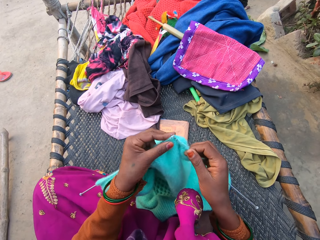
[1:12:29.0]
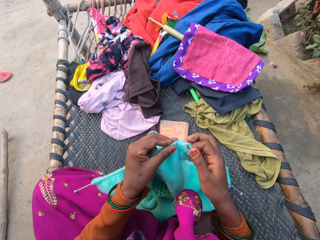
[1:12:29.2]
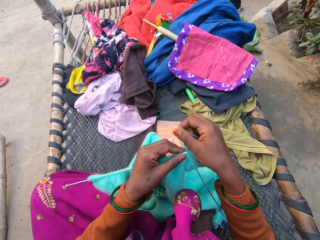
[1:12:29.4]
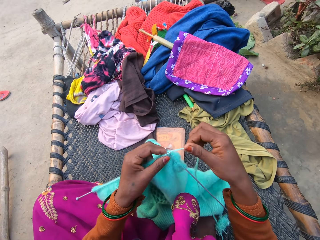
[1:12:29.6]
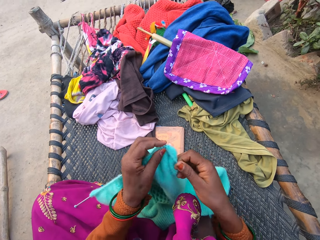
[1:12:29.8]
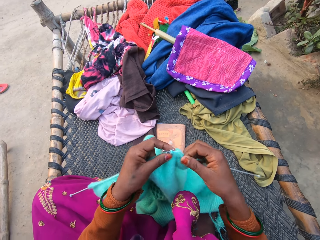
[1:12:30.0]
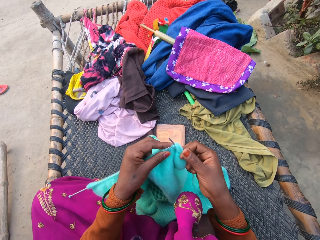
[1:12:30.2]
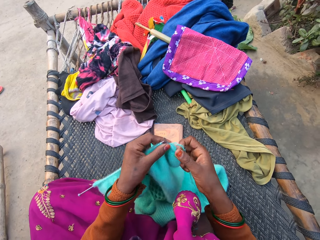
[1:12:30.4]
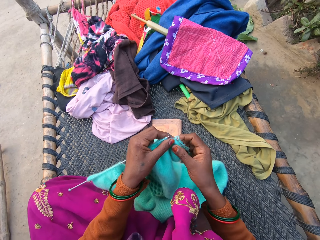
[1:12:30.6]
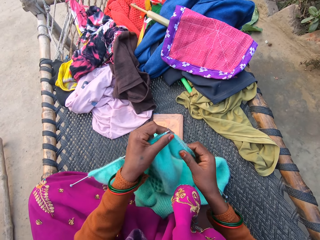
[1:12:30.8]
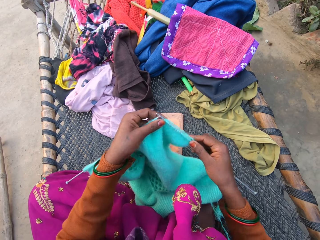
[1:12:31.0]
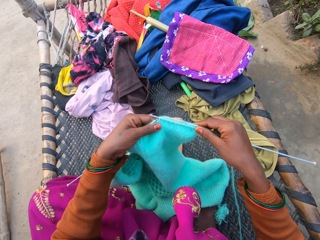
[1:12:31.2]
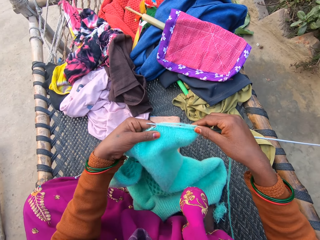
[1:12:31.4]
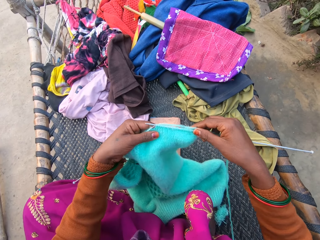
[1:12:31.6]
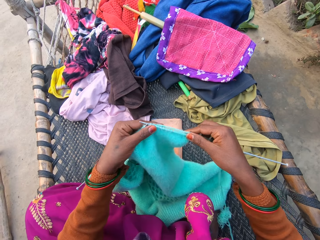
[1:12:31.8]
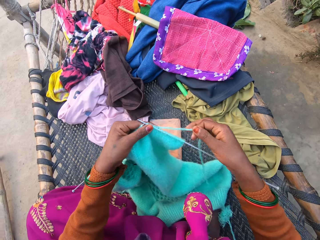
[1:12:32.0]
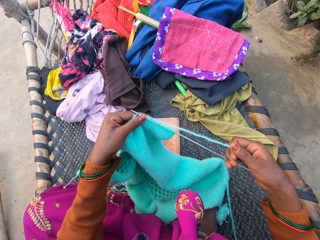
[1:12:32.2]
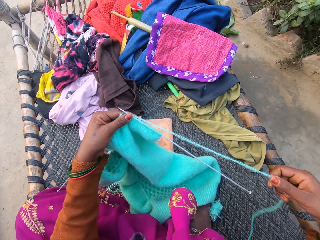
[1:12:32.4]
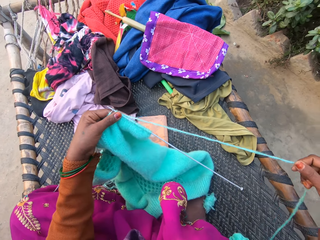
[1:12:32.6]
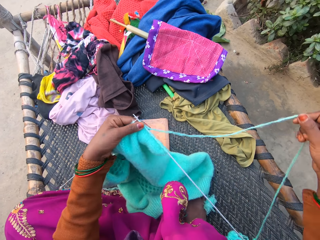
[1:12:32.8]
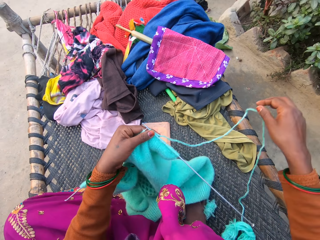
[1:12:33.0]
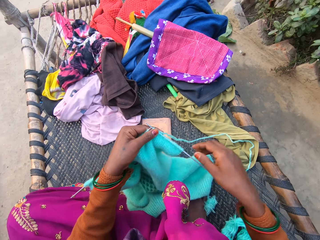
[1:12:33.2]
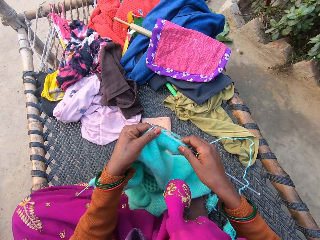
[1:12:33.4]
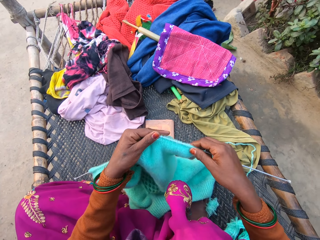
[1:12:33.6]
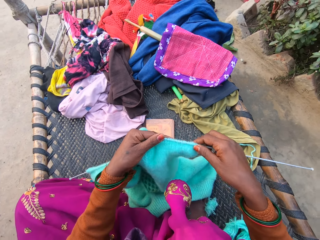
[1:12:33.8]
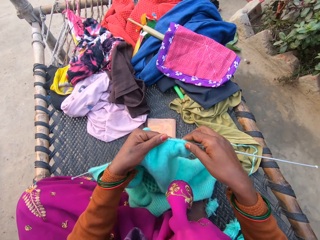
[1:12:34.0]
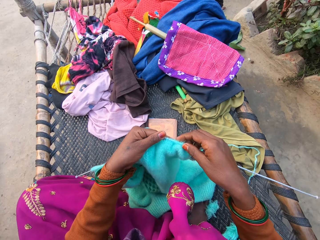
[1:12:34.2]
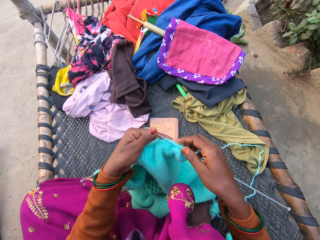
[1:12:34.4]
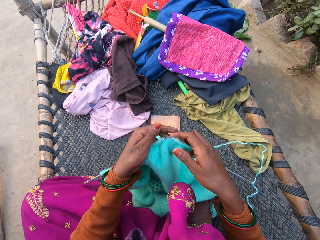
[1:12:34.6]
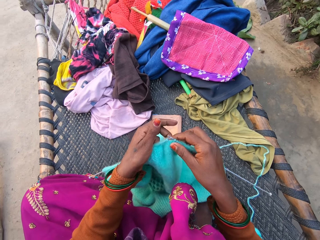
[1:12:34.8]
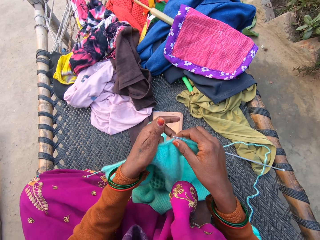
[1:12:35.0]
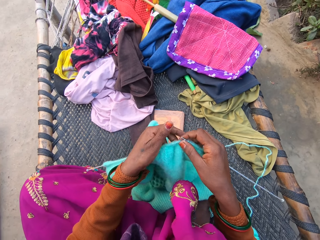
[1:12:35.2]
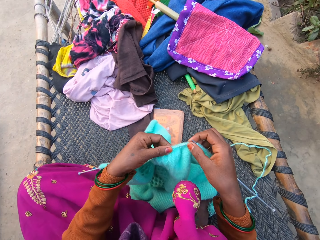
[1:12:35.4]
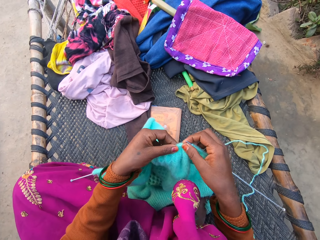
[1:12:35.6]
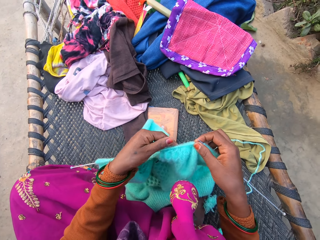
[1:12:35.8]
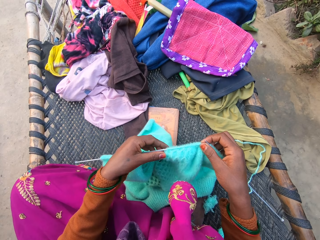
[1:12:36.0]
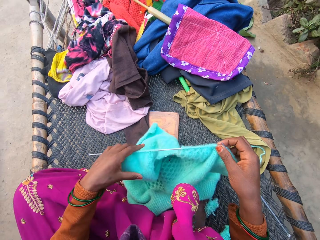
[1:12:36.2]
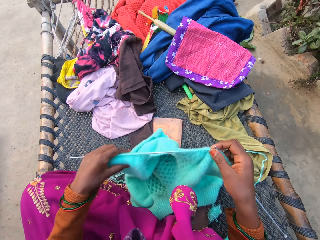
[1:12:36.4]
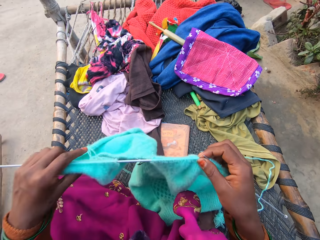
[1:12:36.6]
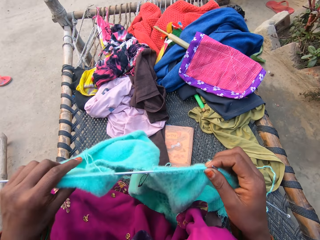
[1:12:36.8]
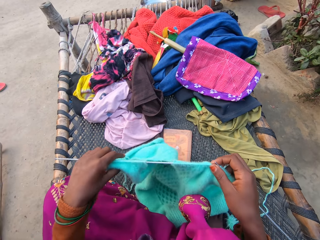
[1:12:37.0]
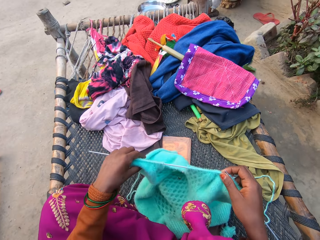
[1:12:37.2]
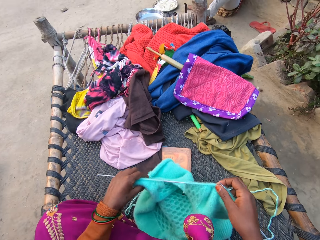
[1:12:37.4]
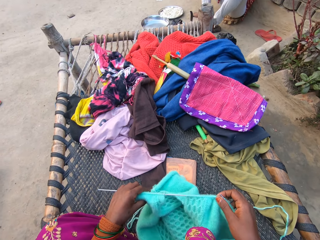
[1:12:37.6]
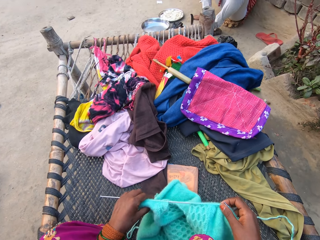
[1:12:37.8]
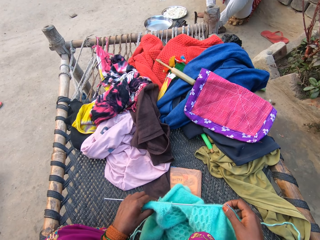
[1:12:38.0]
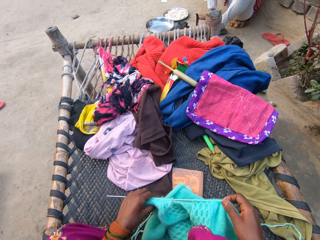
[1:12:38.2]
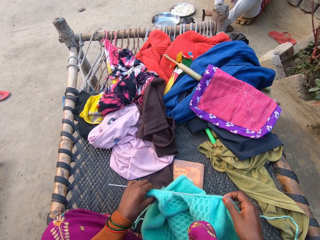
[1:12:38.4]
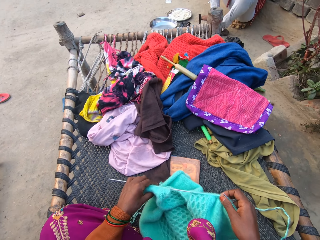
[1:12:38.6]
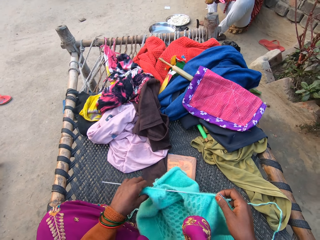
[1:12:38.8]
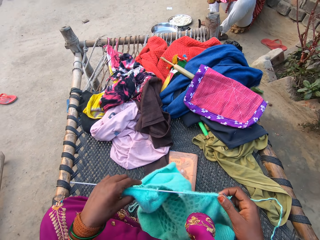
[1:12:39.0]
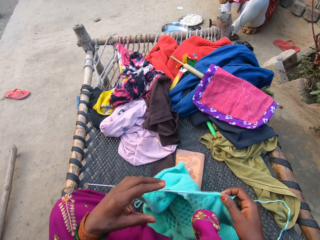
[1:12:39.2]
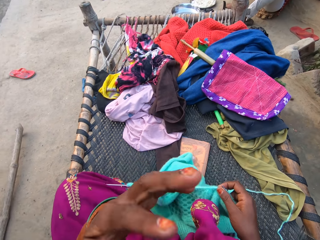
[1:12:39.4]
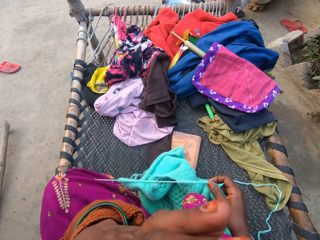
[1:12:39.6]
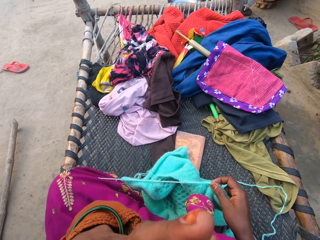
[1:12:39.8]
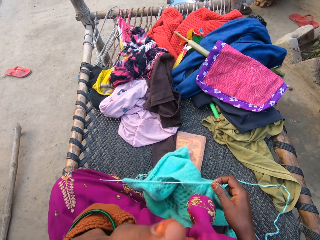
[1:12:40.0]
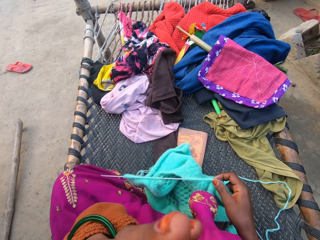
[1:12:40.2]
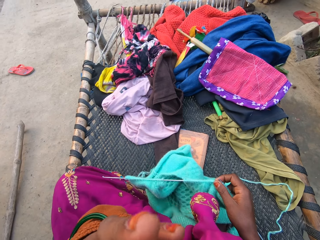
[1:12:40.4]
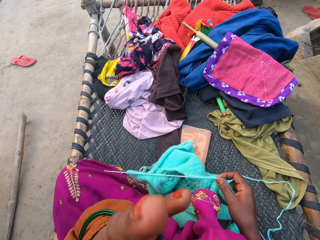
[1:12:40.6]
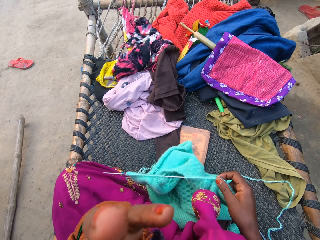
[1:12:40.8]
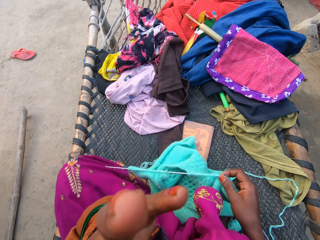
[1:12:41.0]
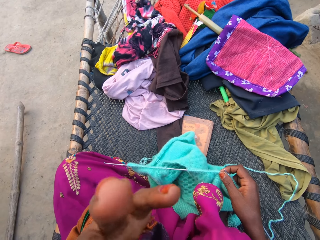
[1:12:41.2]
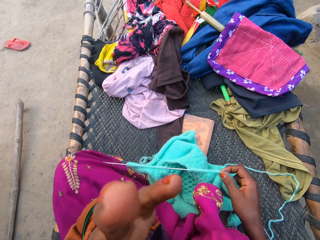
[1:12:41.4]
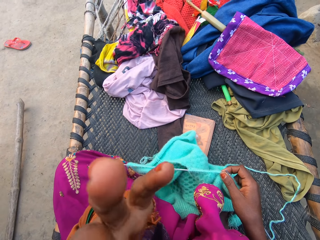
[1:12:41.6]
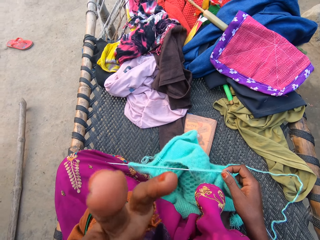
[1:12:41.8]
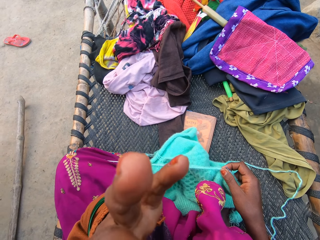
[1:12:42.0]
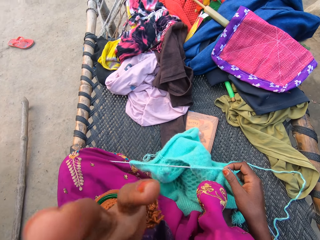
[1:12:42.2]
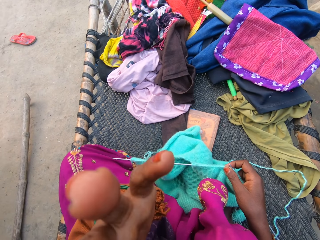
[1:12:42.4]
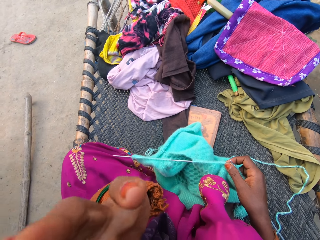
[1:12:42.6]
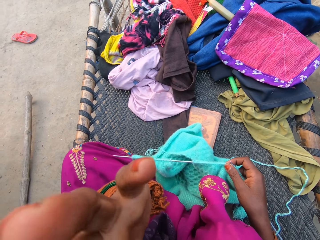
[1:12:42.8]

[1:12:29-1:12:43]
The camera wearer lifts the fabric. She stretches the yarn. She knits the fabric. She adjusts the fabric. She raises up her left hand.

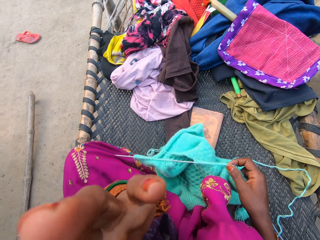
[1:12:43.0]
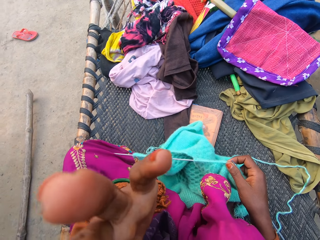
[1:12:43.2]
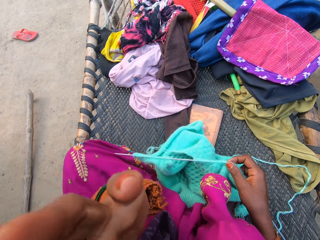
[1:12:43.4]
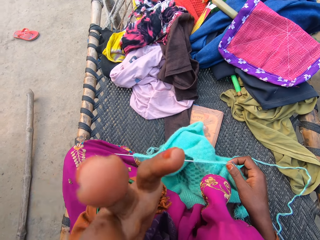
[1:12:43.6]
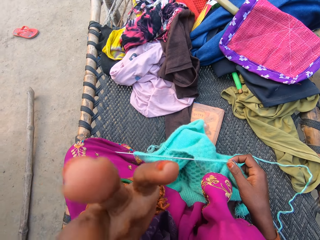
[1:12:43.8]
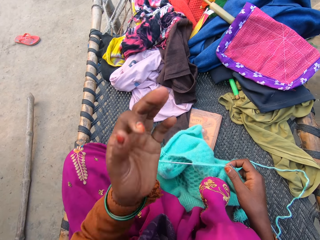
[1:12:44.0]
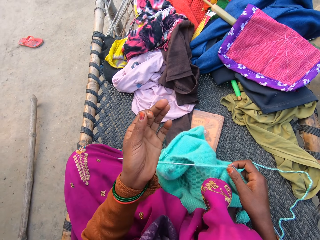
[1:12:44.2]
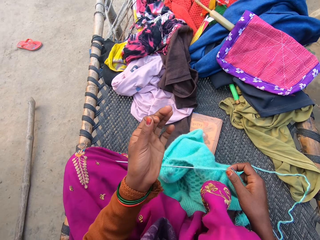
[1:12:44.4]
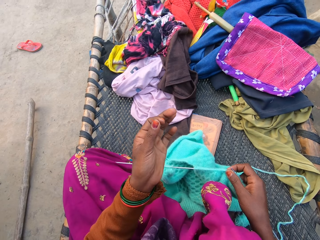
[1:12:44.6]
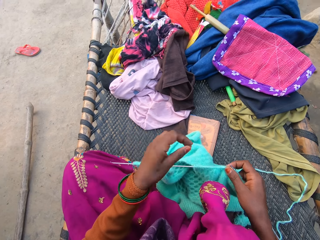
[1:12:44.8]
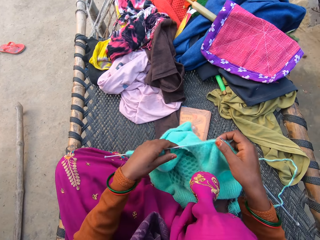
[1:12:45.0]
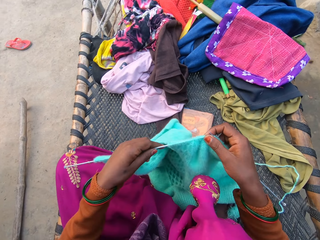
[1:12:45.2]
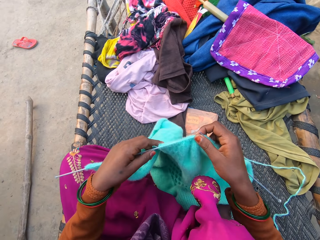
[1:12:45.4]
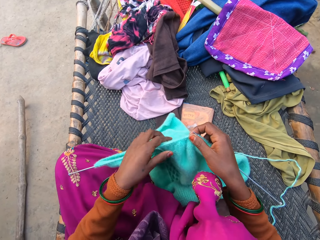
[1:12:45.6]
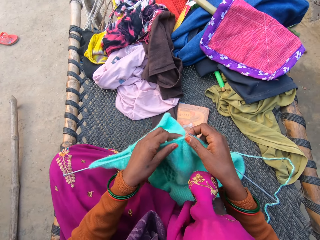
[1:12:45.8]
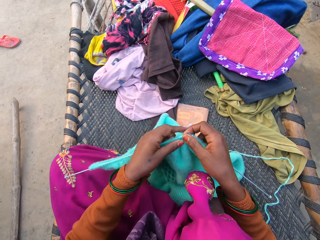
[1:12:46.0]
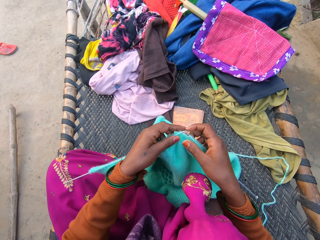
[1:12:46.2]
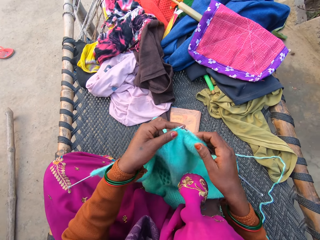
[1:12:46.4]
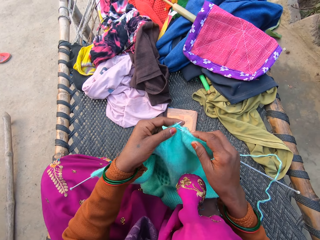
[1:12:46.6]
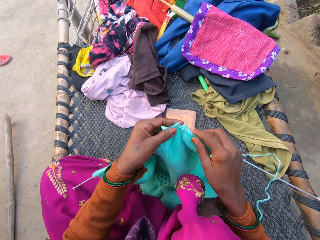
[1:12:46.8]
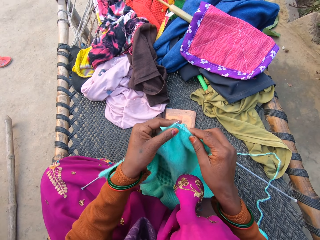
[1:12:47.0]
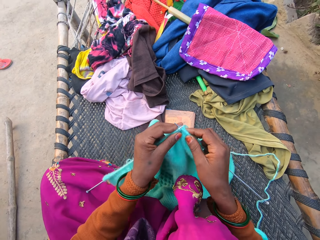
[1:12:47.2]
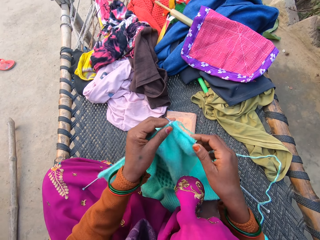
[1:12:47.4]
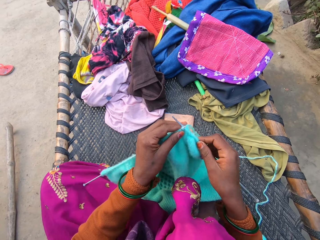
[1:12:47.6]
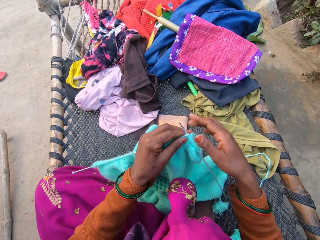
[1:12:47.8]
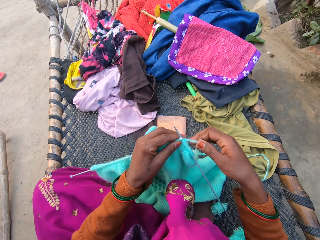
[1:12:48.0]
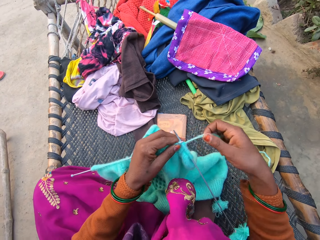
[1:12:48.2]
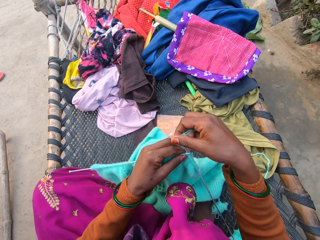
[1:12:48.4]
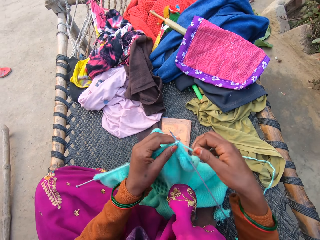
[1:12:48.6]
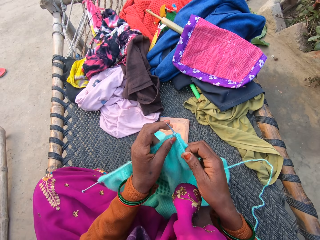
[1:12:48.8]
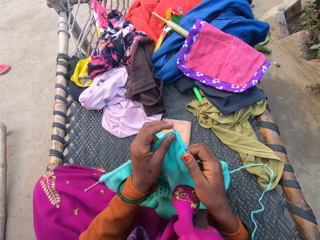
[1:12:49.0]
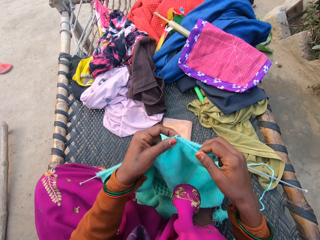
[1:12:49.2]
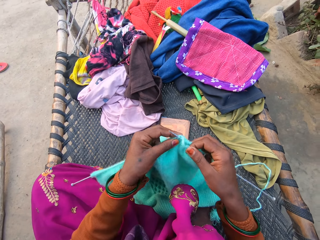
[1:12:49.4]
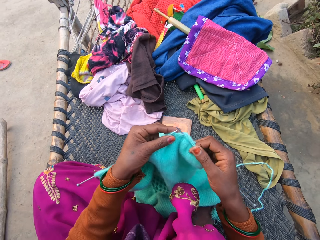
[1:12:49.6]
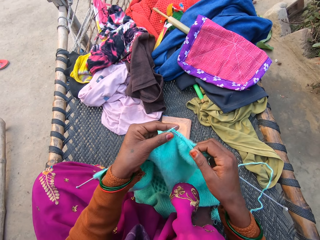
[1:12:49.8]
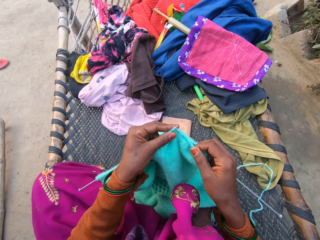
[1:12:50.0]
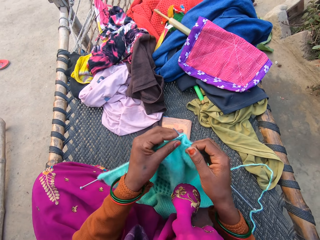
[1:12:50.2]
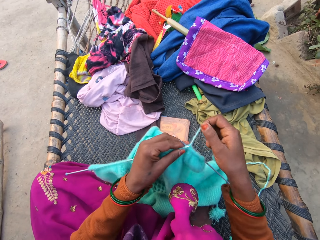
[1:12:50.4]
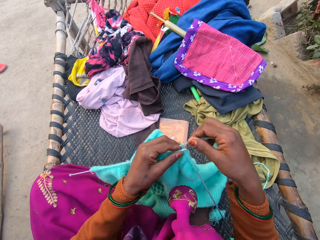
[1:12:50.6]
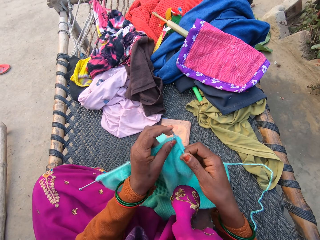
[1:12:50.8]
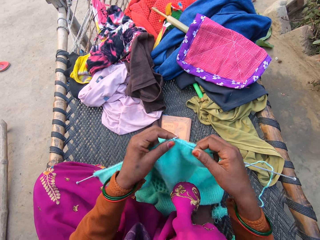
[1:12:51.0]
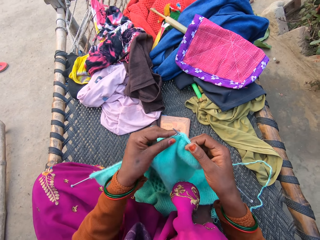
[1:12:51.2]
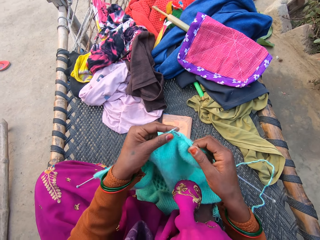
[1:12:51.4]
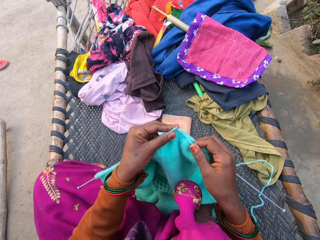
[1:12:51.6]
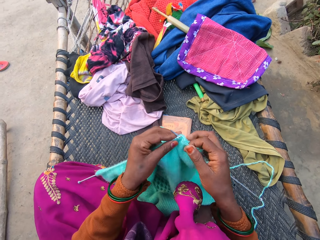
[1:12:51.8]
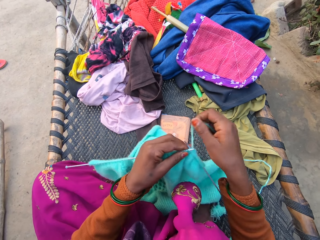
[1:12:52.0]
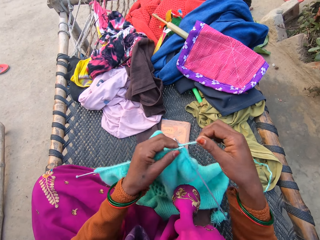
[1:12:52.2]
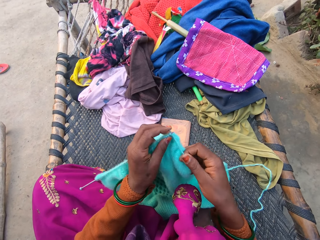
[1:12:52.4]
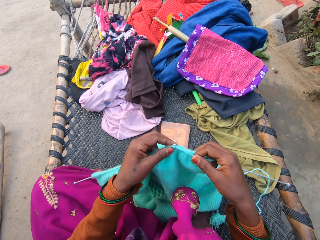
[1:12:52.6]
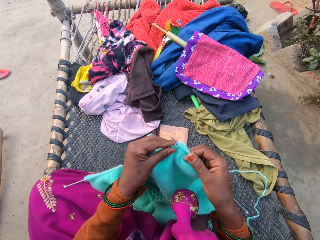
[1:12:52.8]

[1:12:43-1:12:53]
The camera wearer puts down her right hand. She drops the fabric. She knits the cloth with two knitting pins and knitting thread using both hands.
